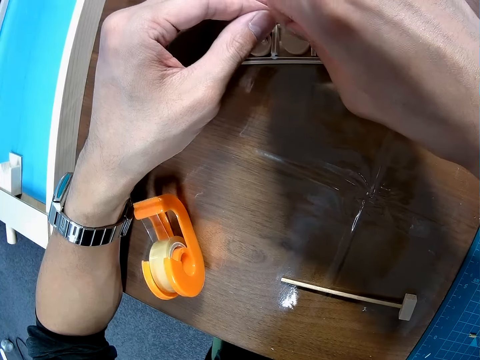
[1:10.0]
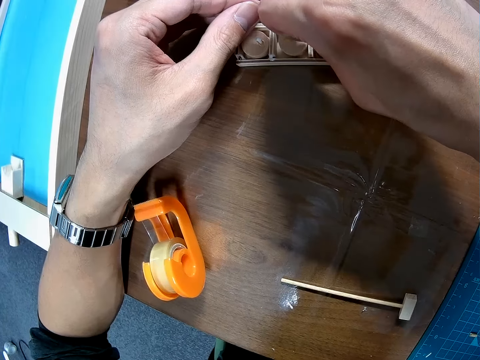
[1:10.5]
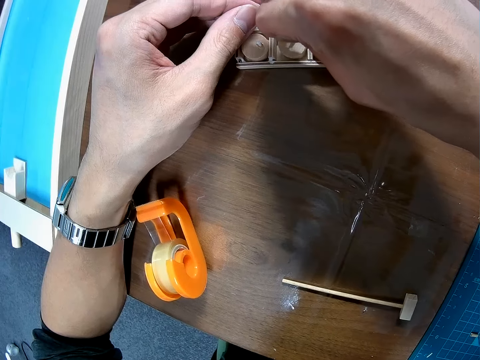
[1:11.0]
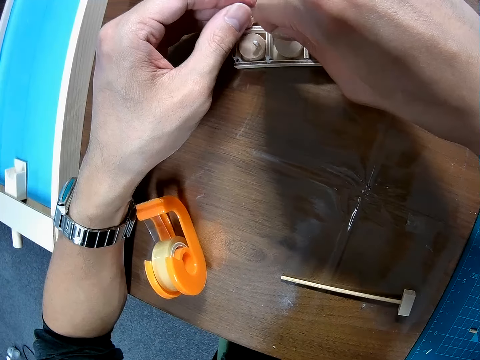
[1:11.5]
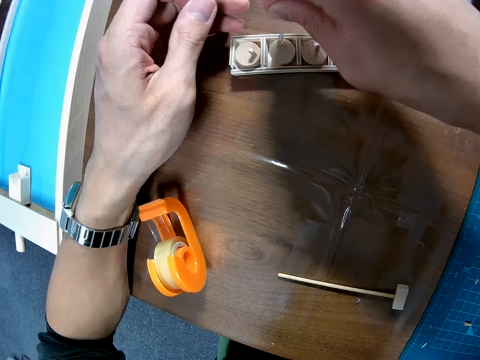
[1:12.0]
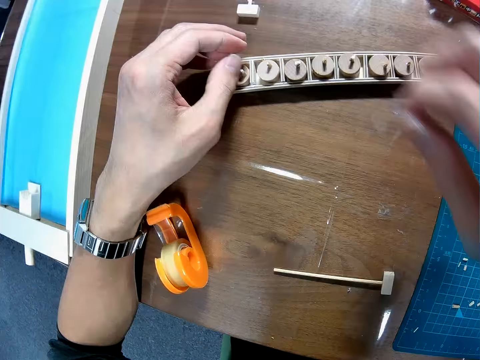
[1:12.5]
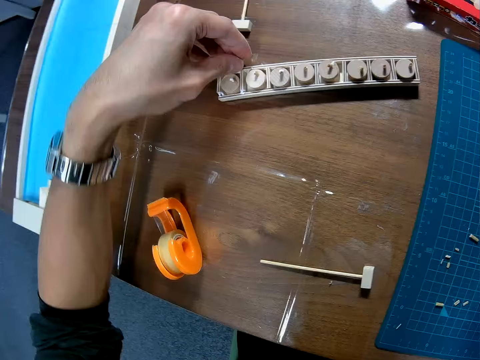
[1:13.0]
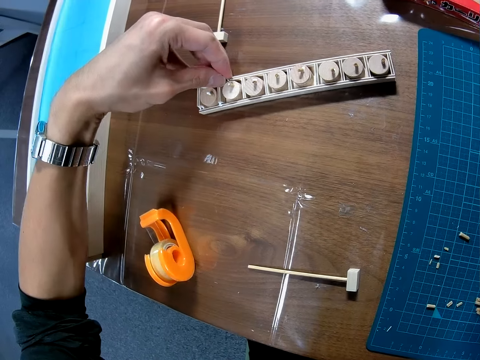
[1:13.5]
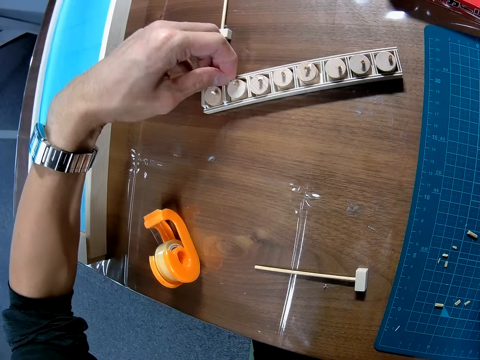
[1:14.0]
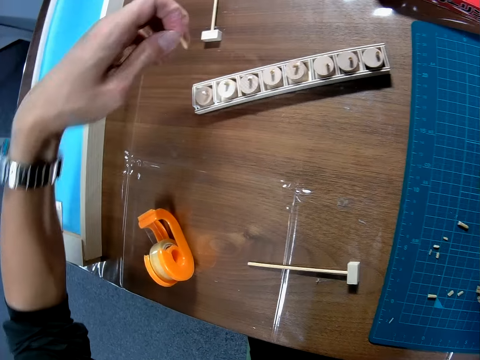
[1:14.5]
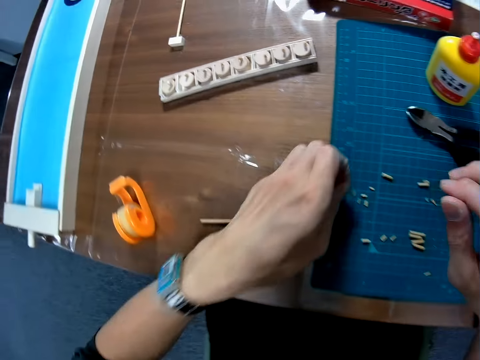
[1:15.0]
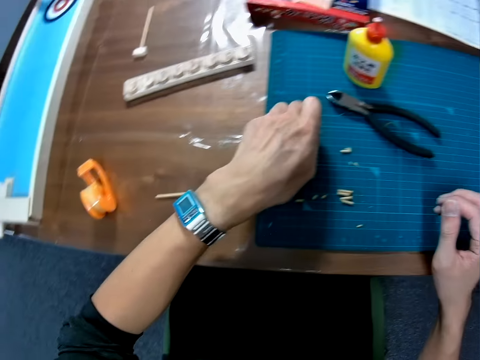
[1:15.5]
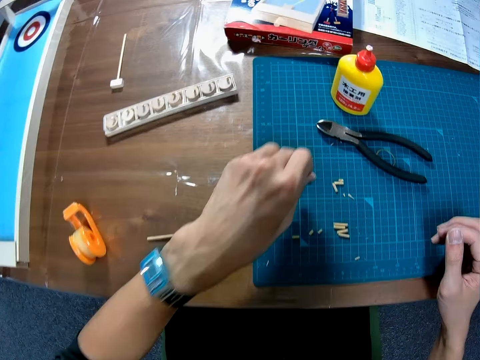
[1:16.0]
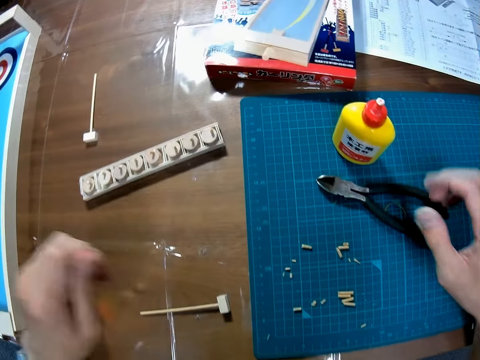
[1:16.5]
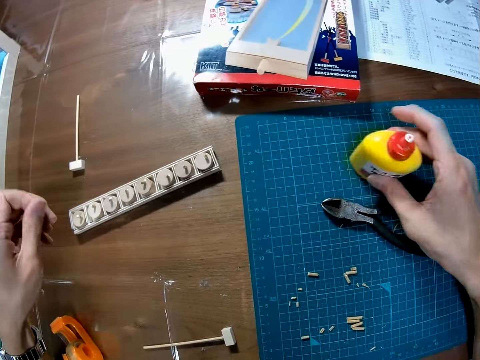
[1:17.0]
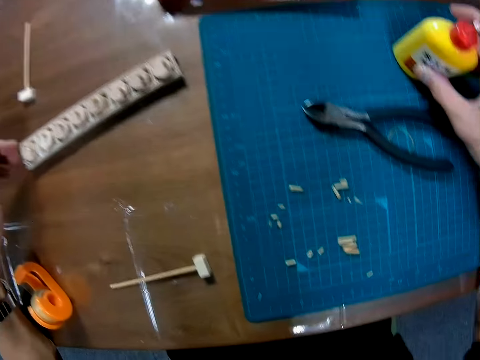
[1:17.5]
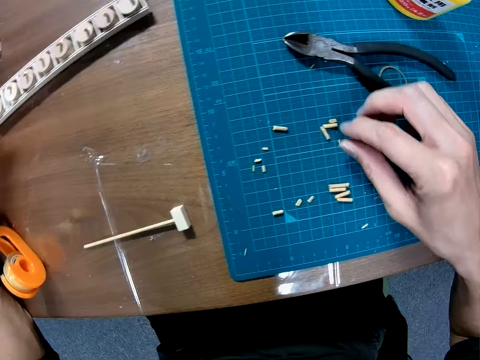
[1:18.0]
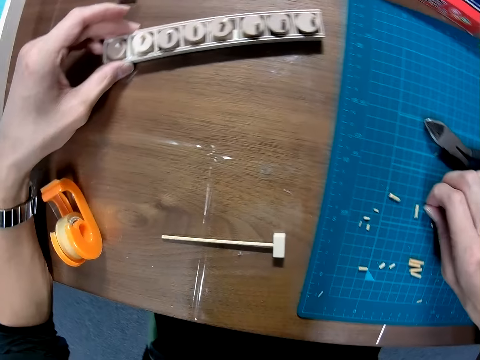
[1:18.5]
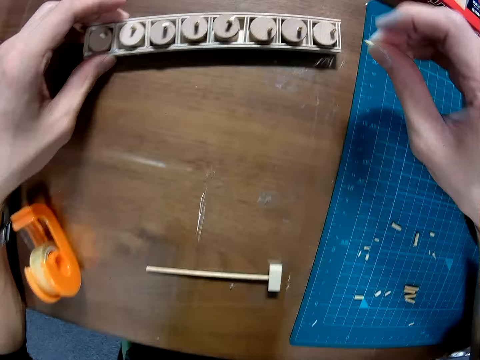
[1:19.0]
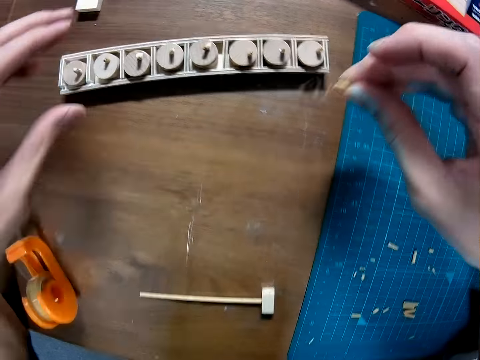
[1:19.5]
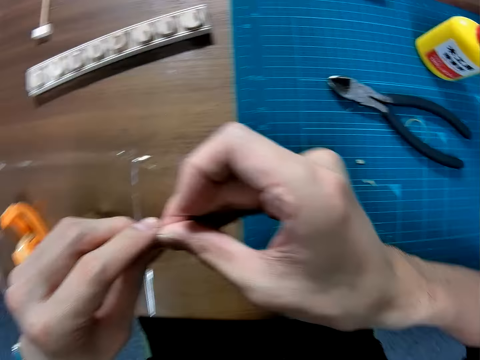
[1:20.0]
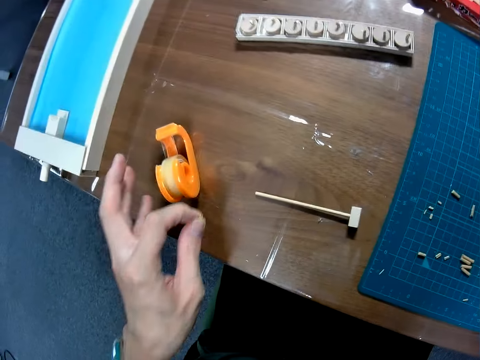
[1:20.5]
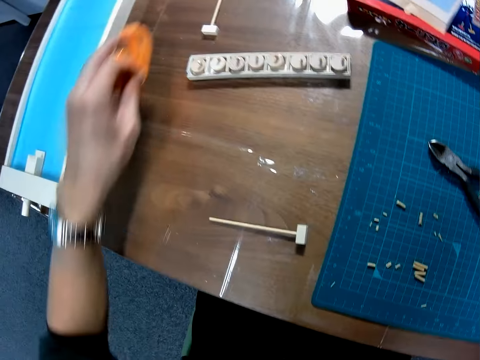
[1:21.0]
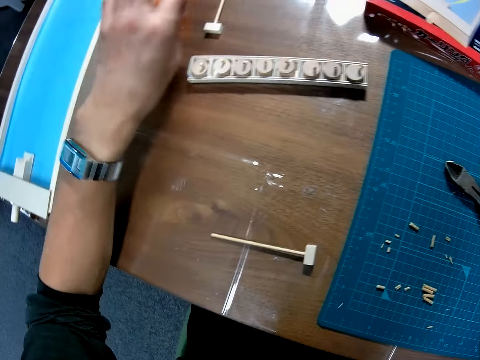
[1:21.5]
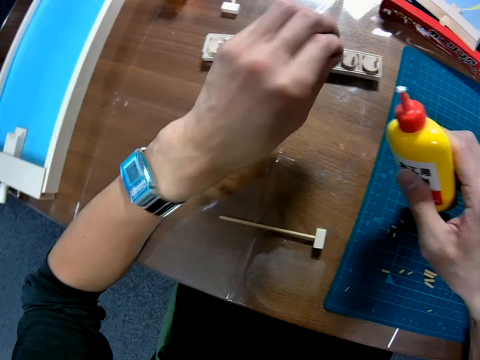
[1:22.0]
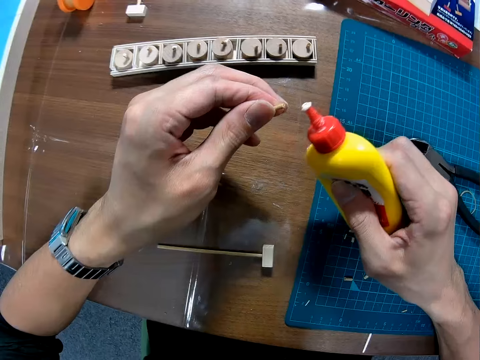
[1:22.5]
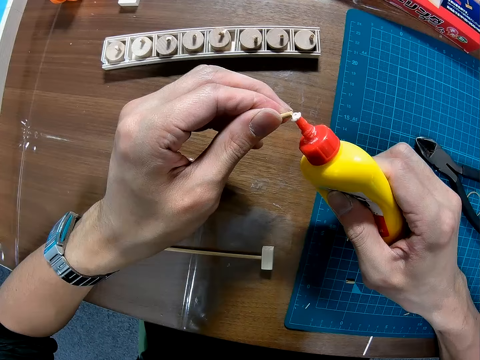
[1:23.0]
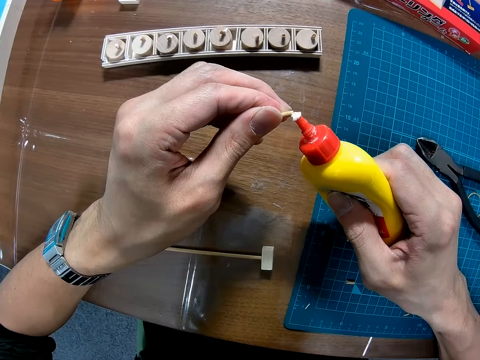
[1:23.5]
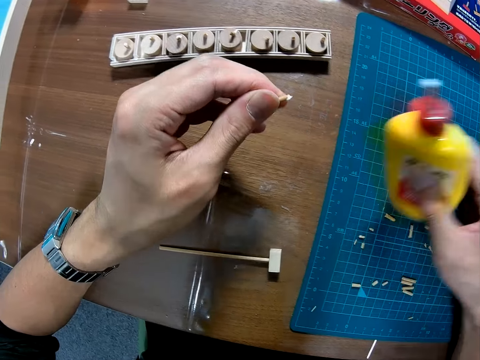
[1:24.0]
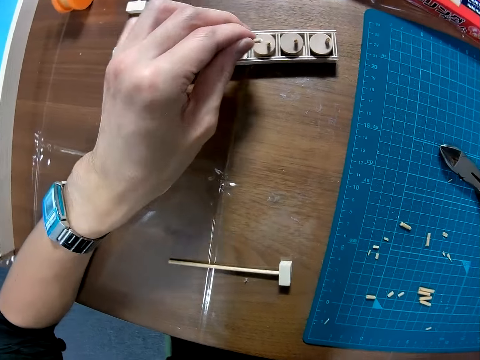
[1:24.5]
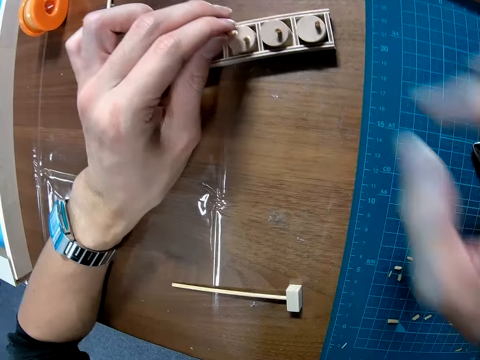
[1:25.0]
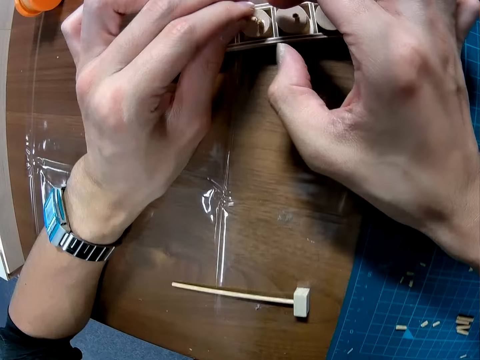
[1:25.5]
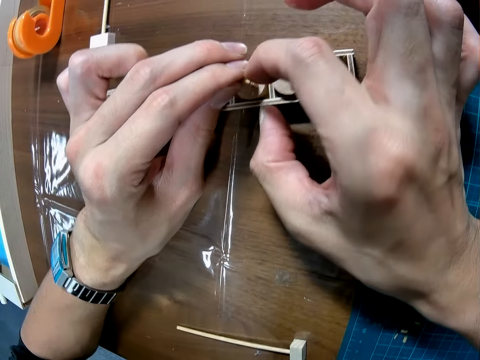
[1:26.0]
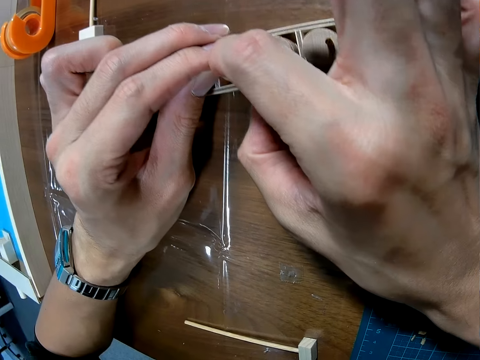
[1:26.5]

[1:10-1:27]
The camera wearer lifts his hand from the piece of wood. He picks up the piece of wood from the table. He drops the piece of the toy in his left hand on the table. He touches the glue on the mat. He moves the bottle of glue on the table. He lifts his hand from the glue. He picks up a piece of the toy on the table with his right hand and holds the pieces of wood. He adjusts the toy on the table with his left hand. He adjusts the piece of the toy in his hands. He holds the piece of wood with both hands. He picks up the tape from the table. He moves the tape on the table with his left hand. He places the tape on the table. He picks up the bottle of glue on the table. He holds the glue. He scoops glue from the glue container with the wood. He applies glue on the other piece of wood. He drops the bottle of glue on the table.

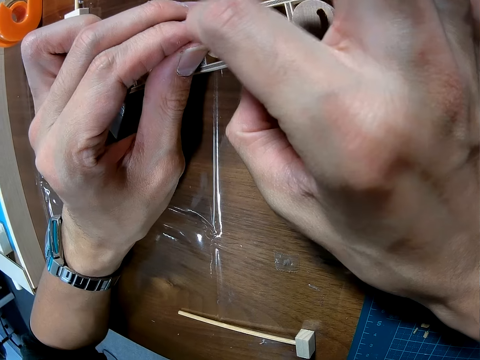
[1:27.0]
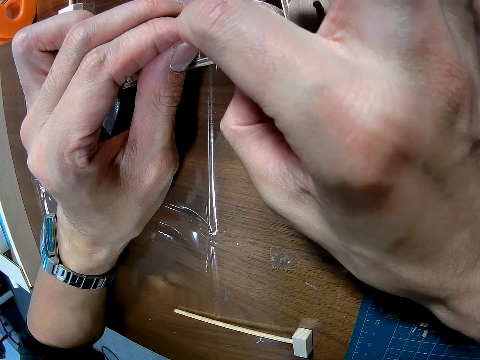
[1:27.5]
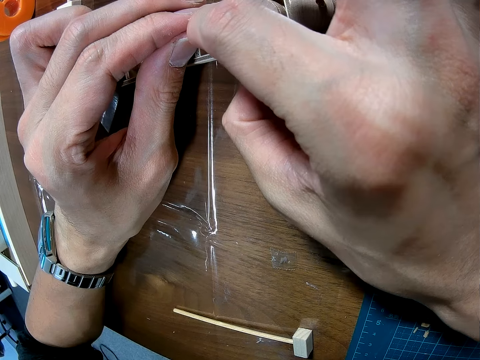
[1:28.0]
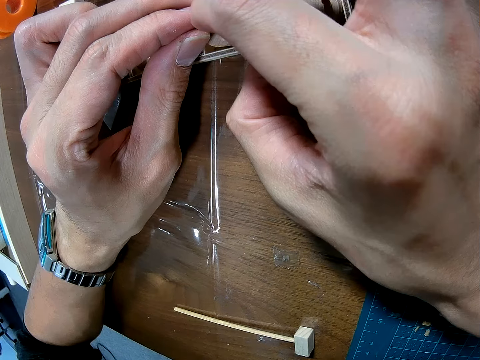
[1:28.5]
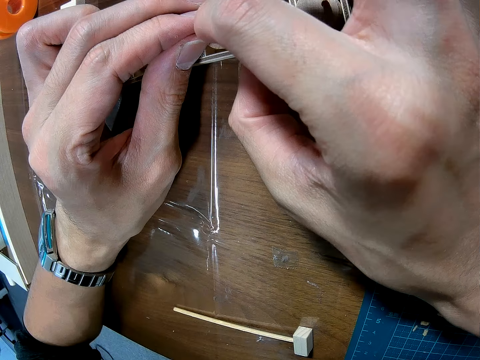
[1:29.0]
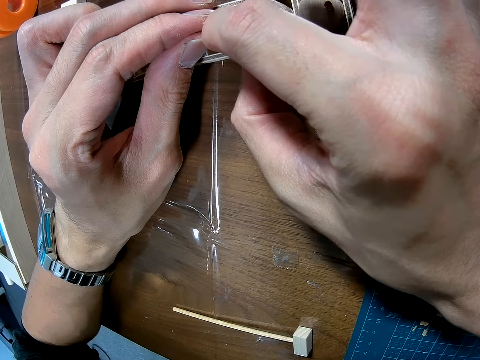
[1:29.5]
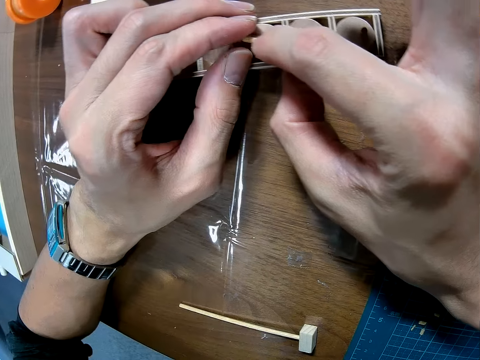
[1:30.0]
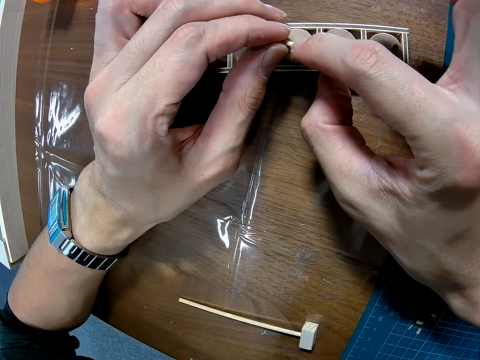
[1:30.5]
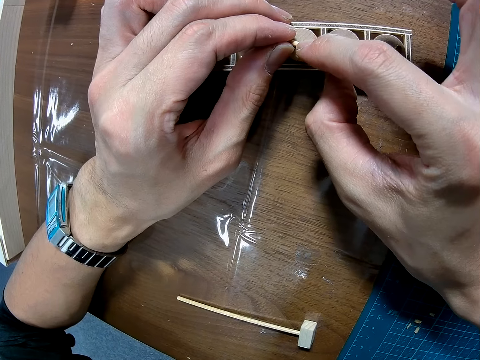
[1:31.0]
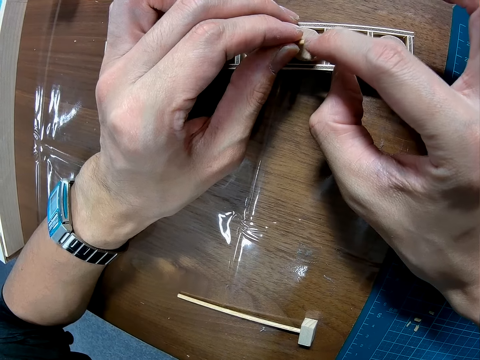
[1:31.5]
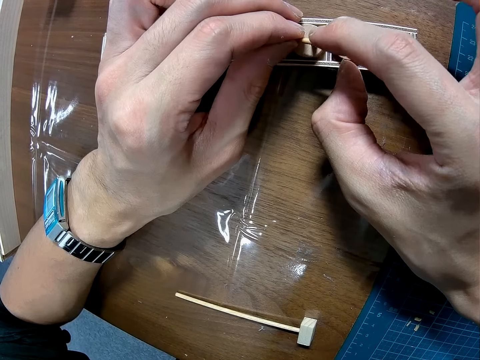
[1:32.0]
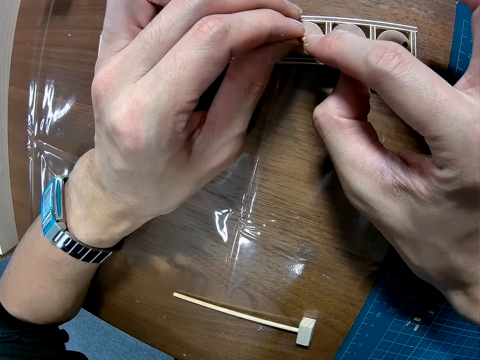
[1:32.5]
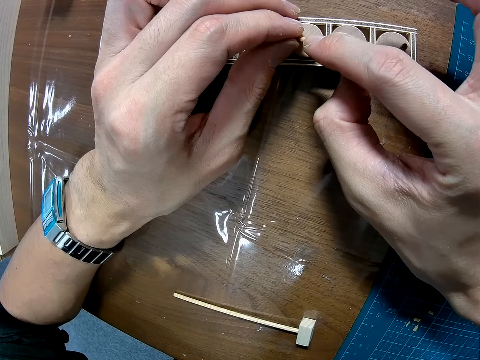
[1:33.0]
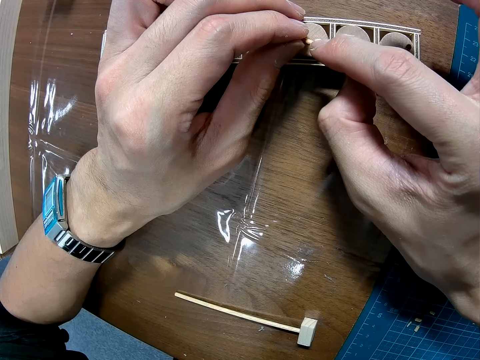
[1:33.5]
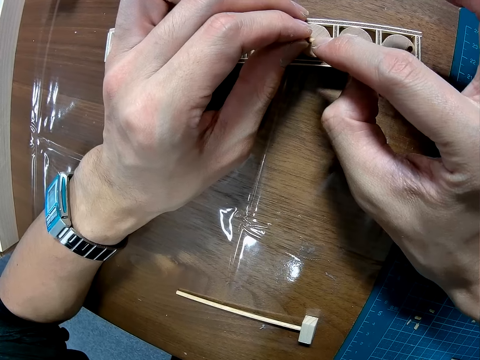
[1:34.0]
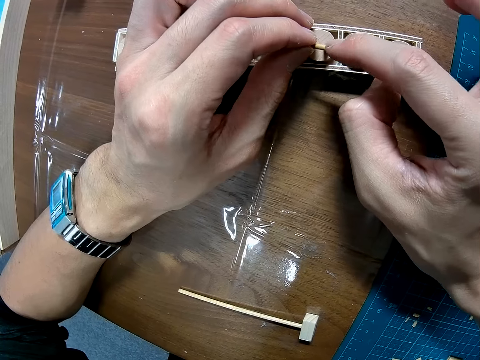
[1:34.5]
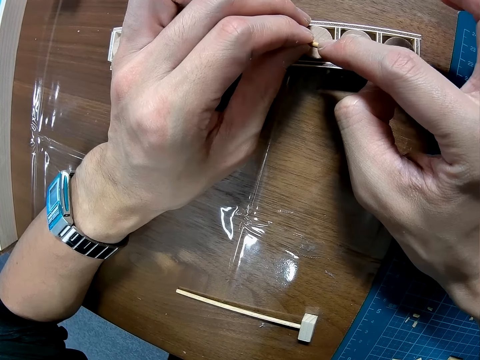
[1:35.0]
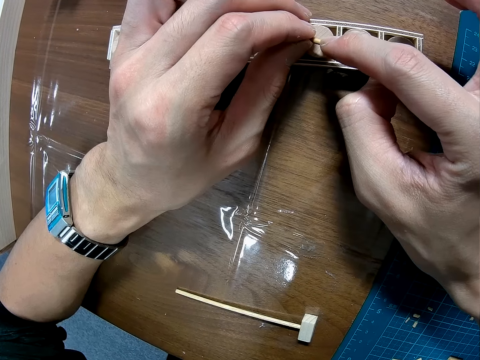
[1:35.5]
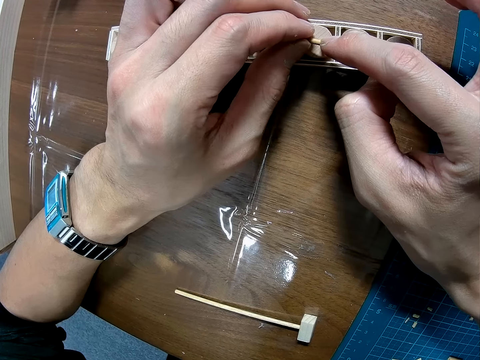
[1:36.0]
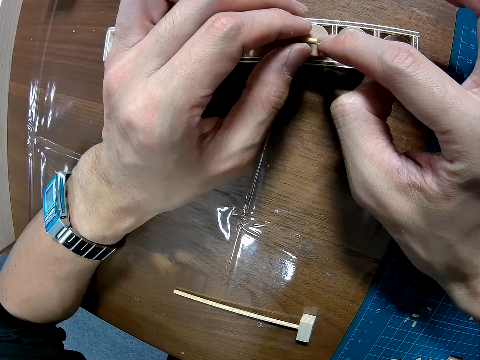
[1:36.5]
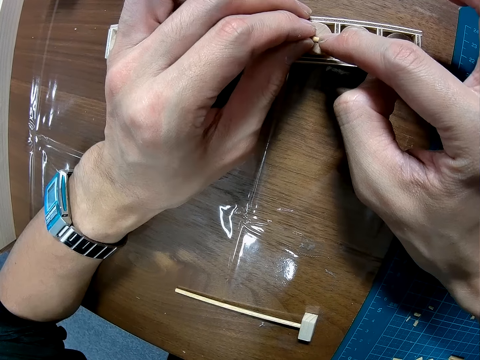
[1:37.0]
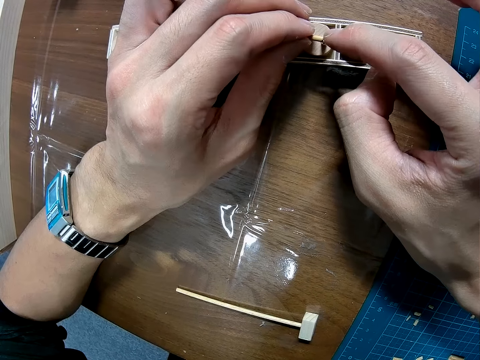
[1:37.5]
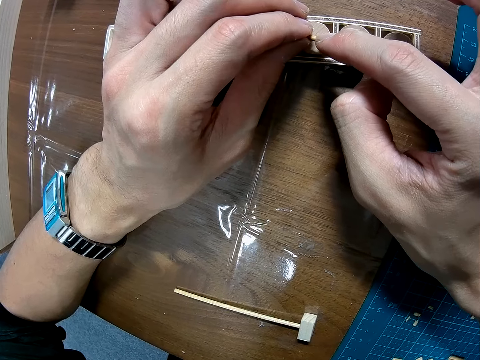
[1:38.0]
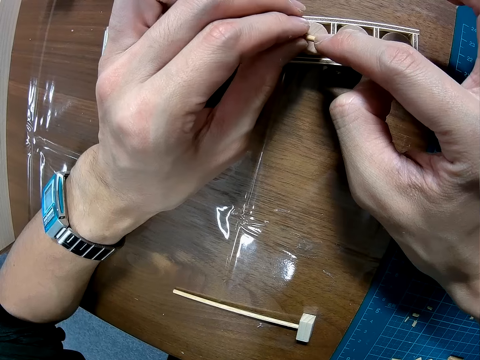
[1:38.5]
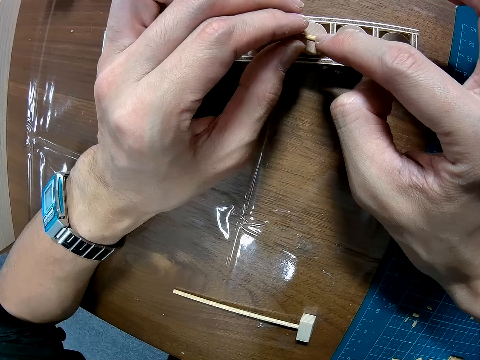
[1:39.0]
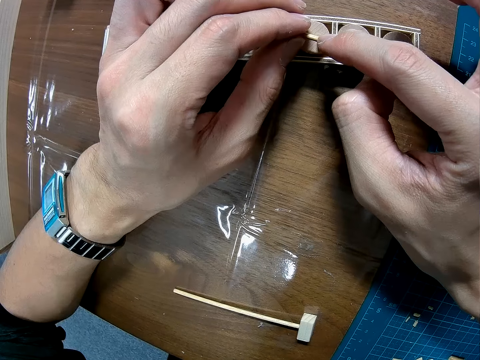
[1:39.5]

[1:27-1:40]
The camera wearer joins the piece together with the toy on the table. They stick the pieces of wood together.
